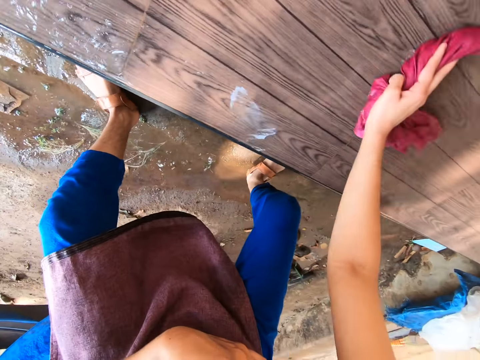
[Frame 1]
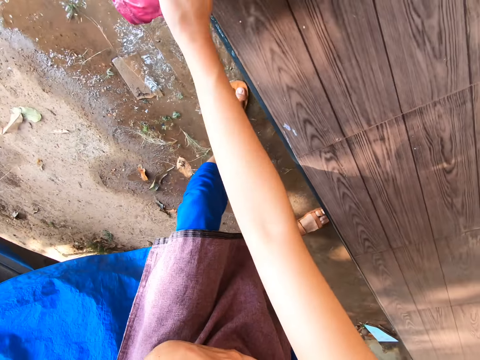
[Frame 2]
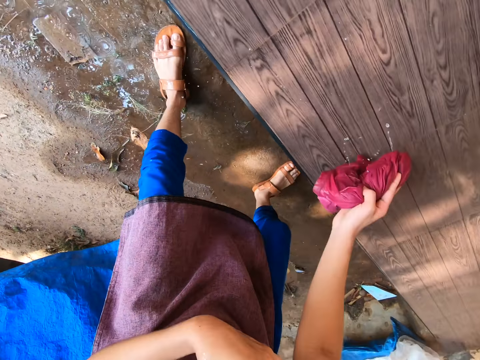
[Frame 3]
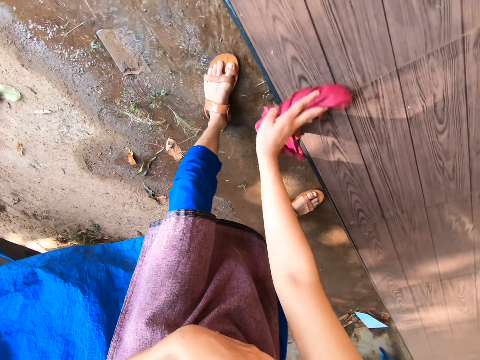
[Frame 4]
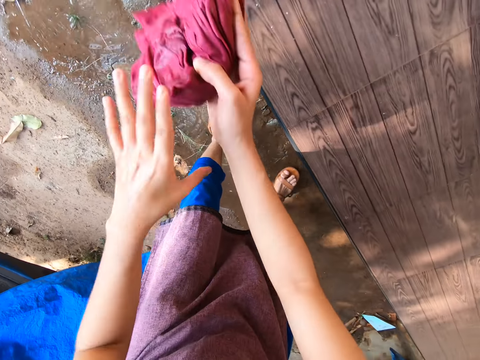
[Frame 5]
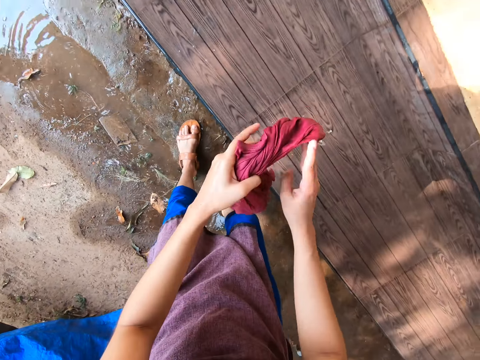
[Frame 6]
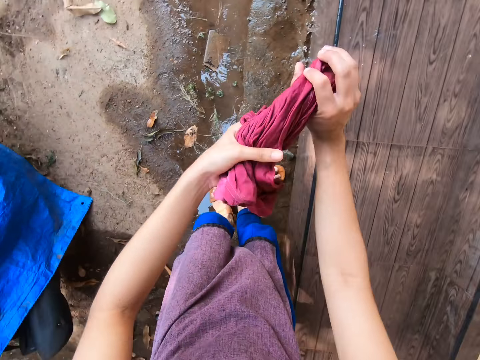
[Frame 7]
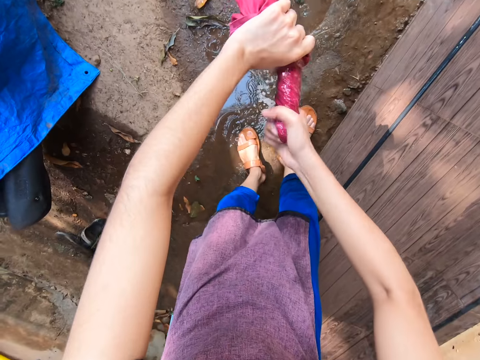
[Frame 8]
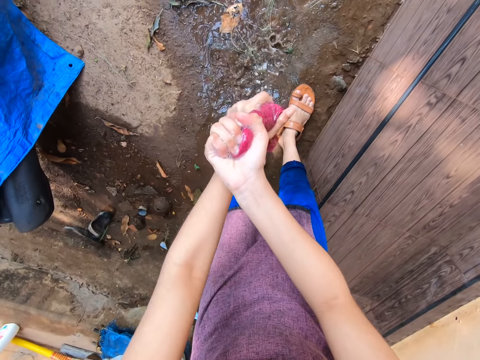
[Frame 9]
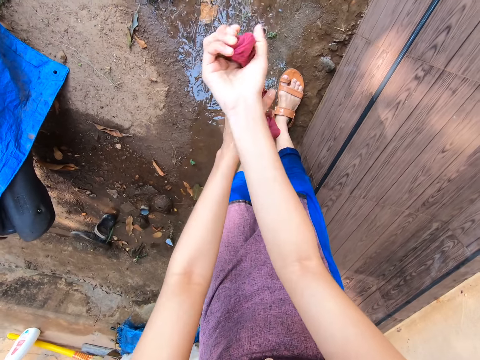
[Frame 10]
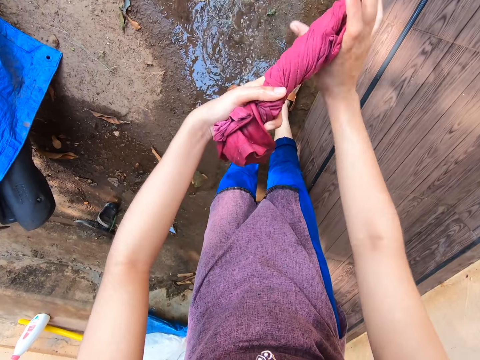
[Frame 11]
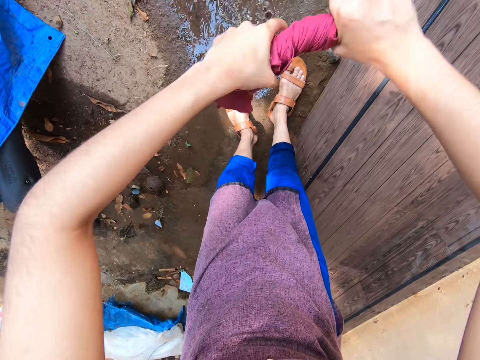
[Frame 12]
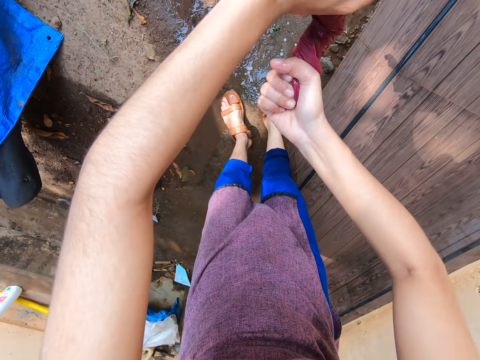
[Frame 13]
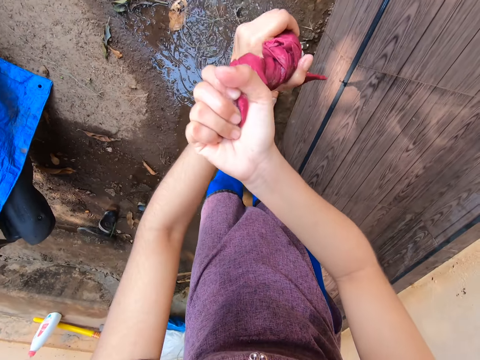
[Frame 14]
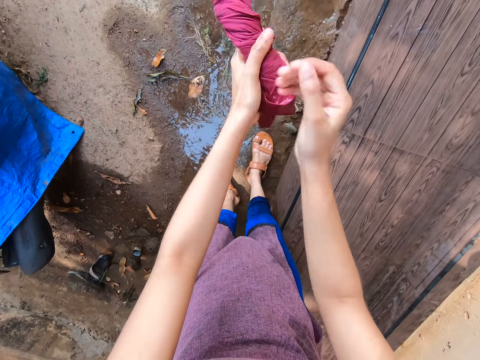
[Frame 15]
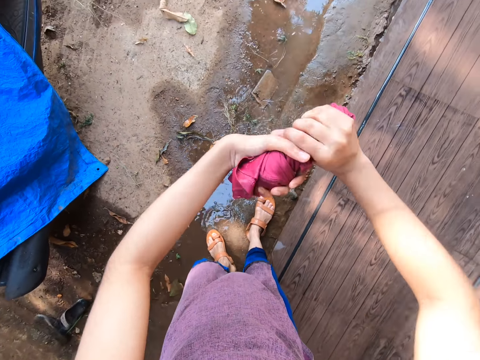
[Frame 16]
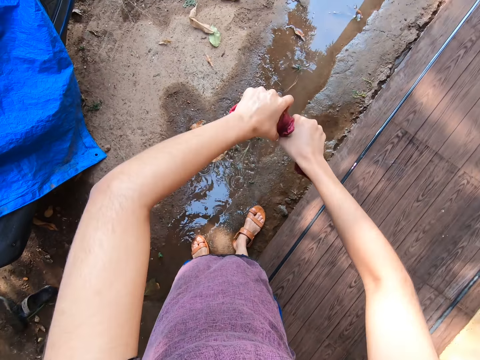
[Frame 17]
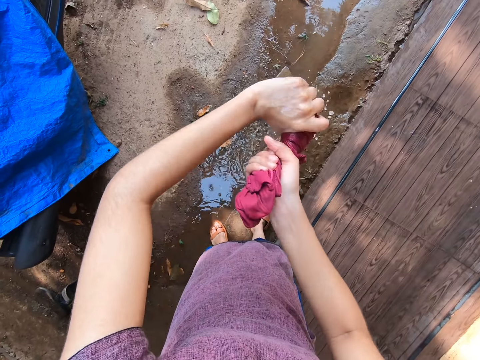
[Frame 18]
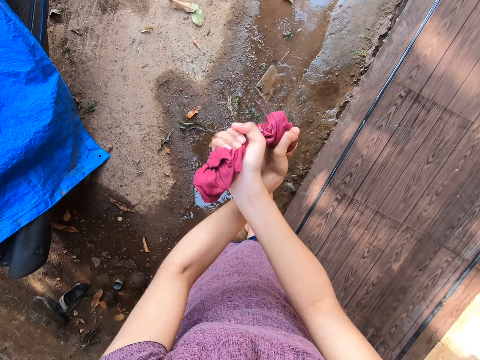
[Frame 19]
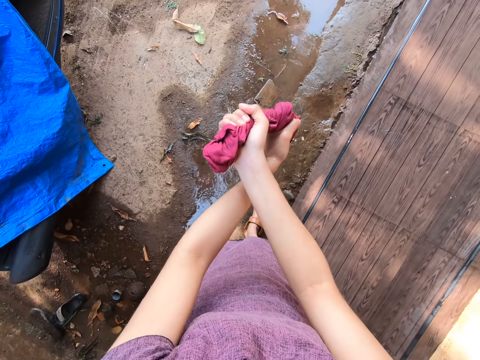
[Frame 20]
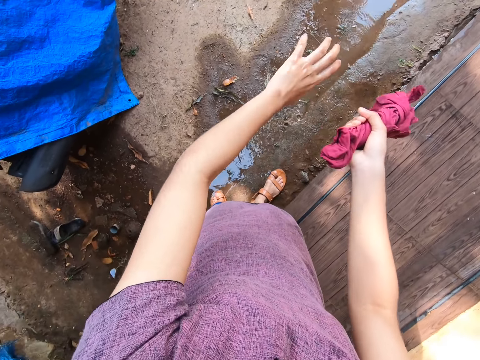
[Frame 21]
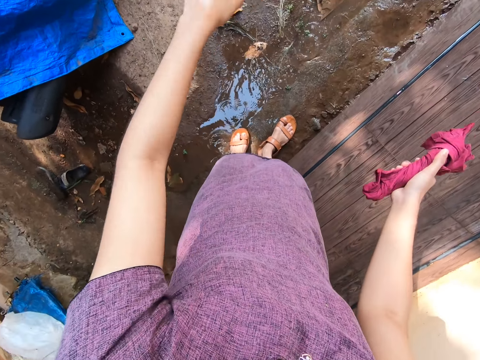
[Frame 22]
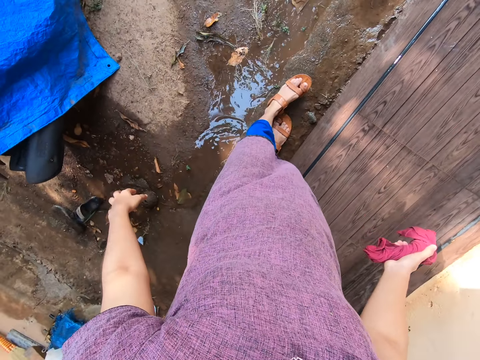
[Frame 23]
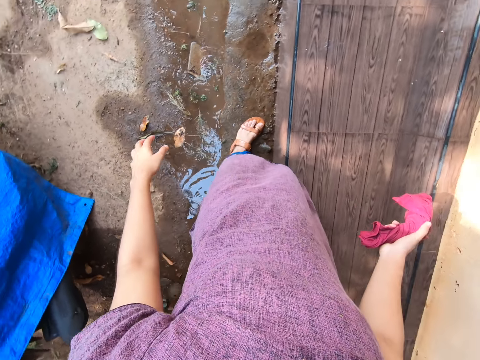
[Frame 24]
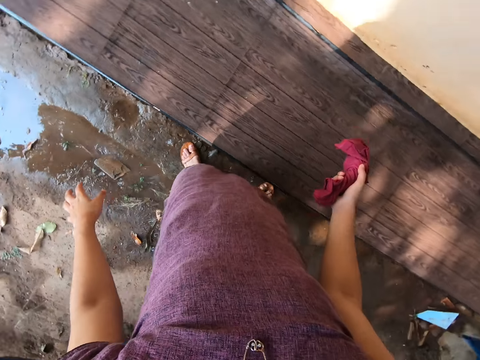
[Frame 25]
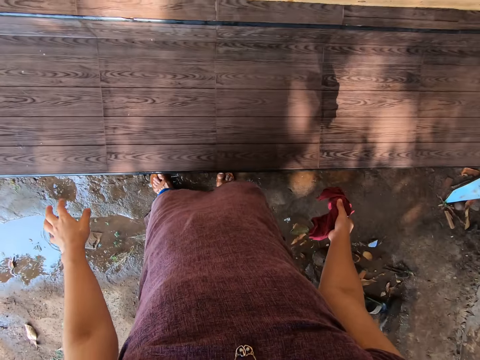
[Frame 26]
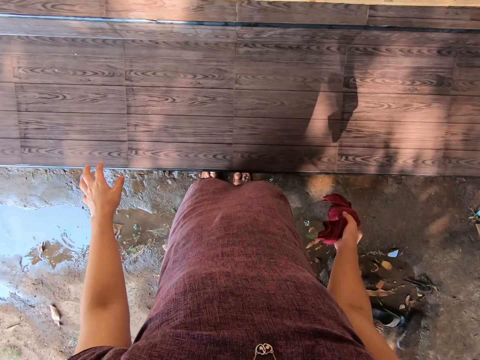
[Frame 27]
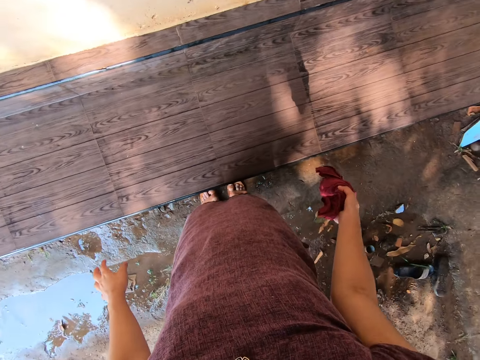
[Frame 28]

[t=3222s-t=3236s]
The camera wearer squeezes the cloth with both hands. They look at the pavement.

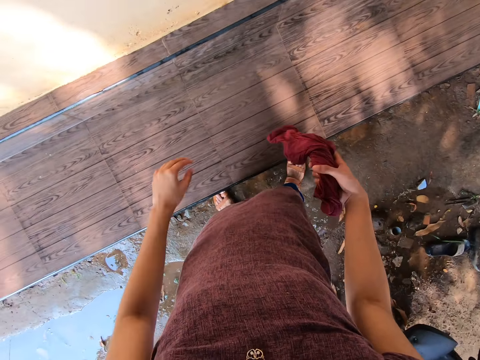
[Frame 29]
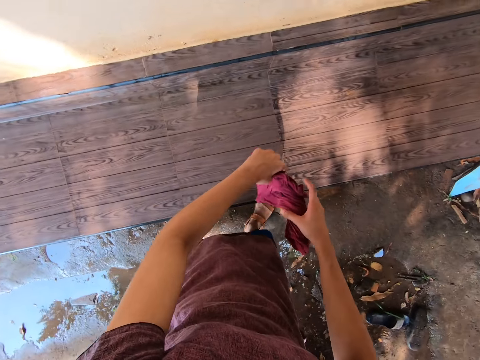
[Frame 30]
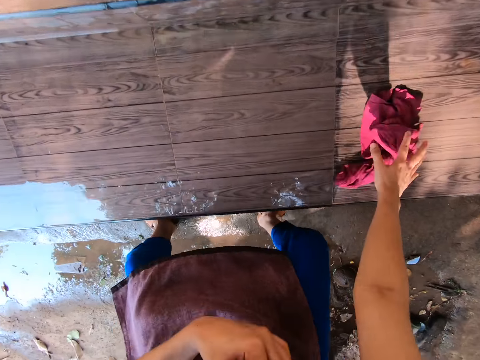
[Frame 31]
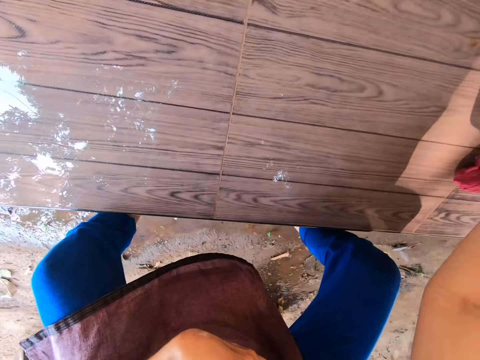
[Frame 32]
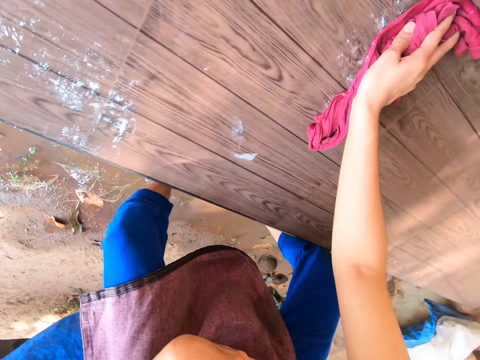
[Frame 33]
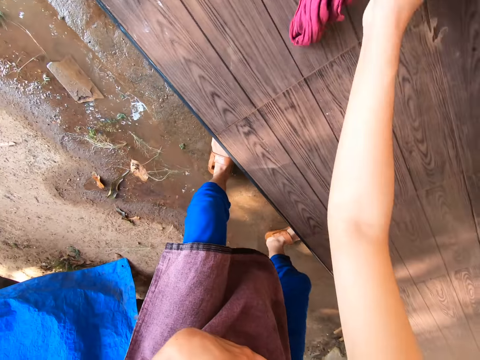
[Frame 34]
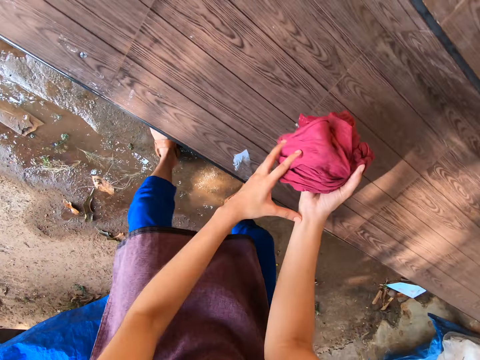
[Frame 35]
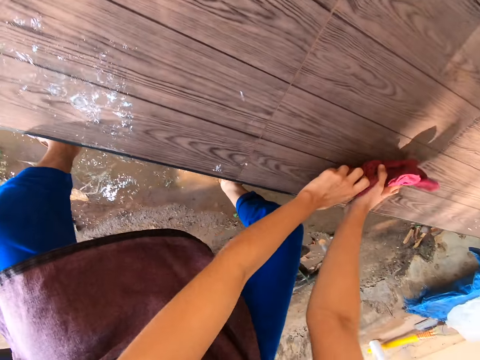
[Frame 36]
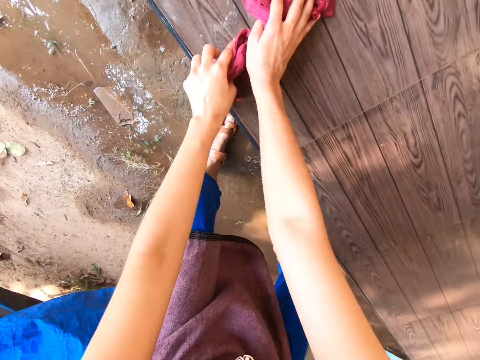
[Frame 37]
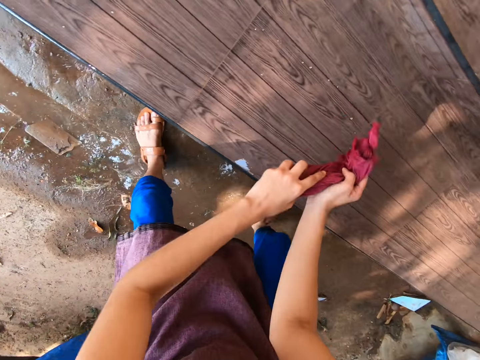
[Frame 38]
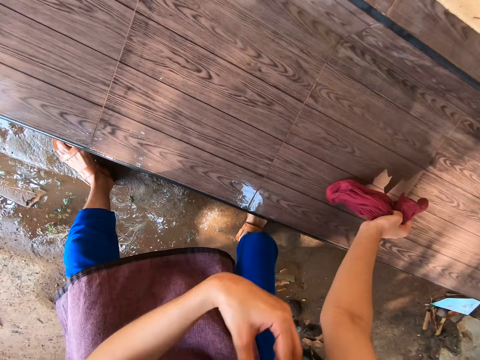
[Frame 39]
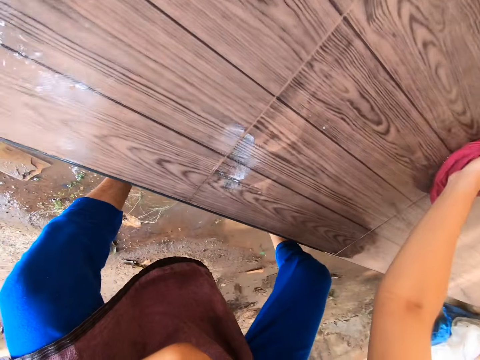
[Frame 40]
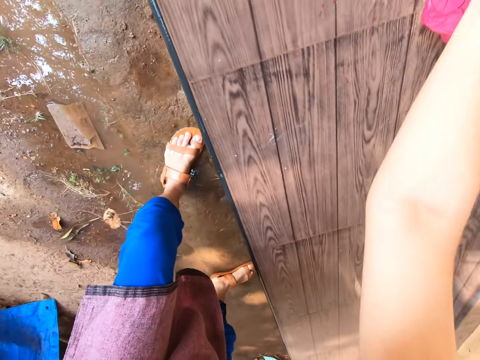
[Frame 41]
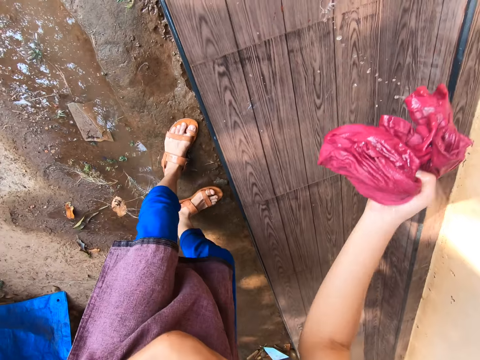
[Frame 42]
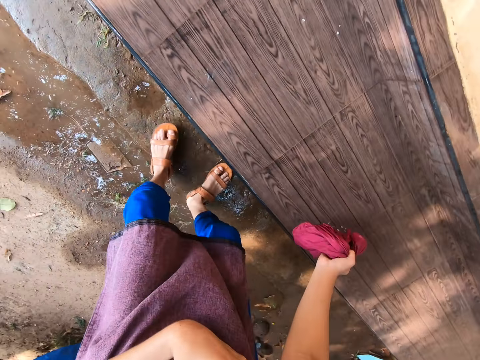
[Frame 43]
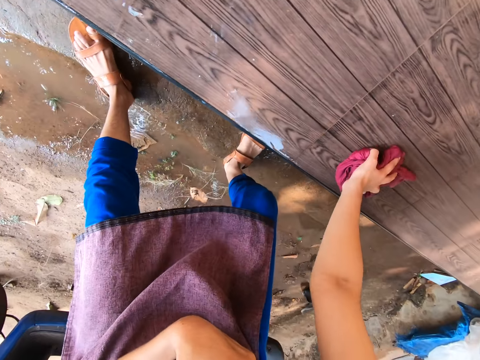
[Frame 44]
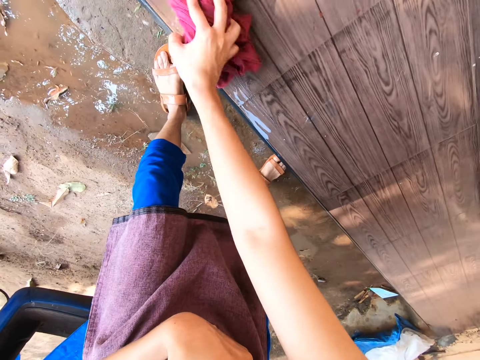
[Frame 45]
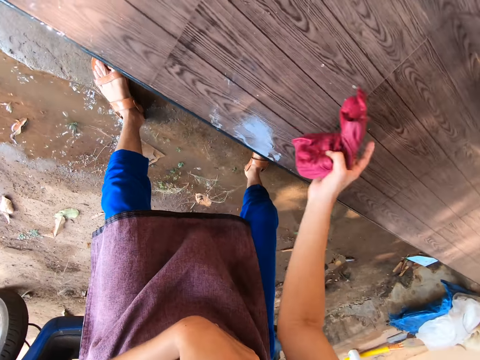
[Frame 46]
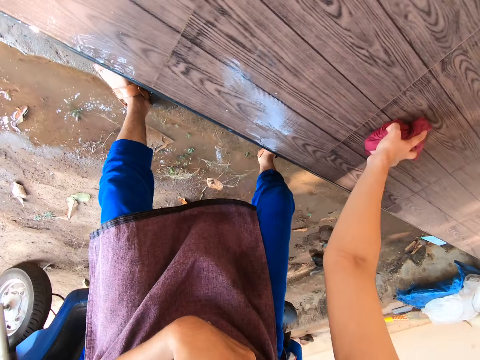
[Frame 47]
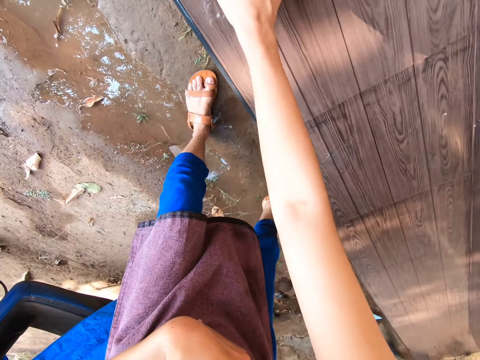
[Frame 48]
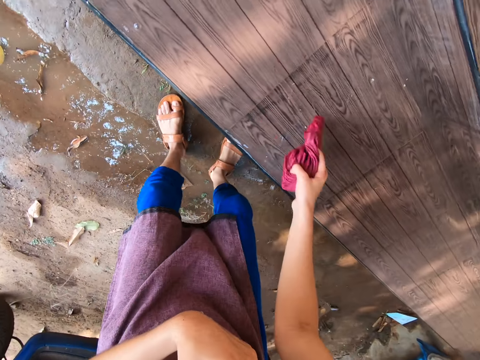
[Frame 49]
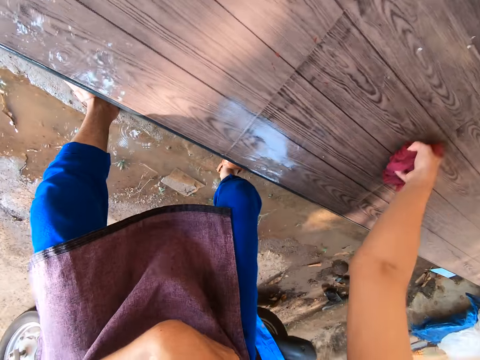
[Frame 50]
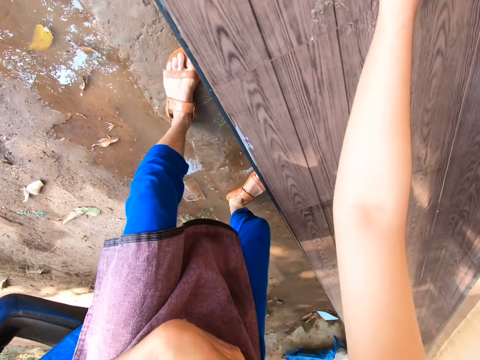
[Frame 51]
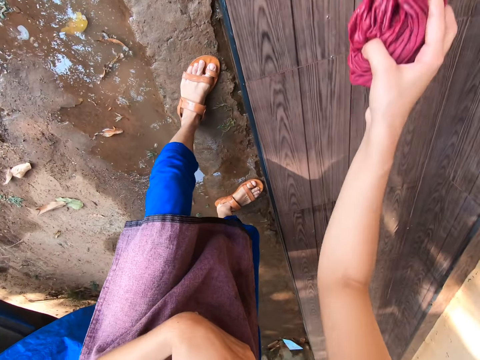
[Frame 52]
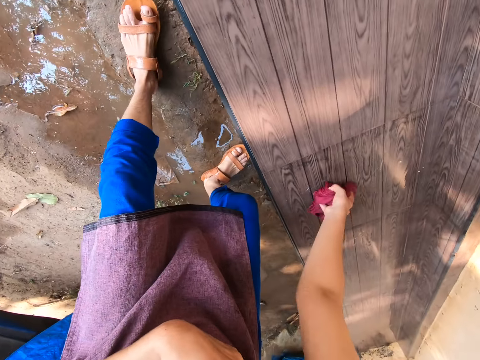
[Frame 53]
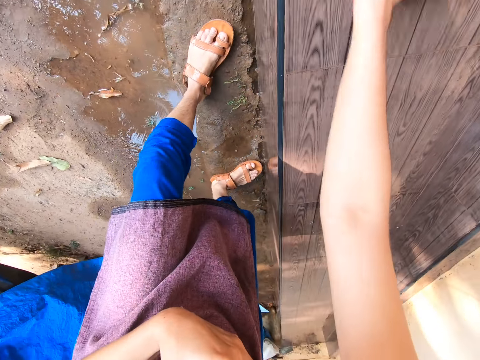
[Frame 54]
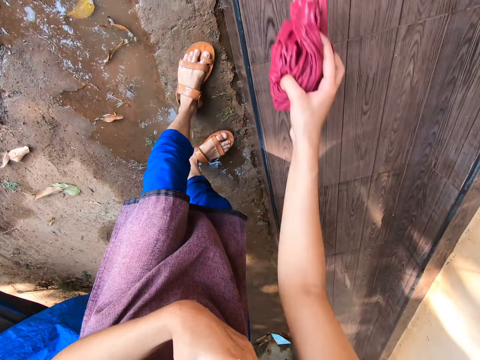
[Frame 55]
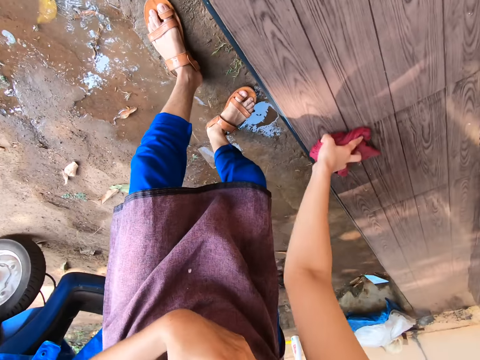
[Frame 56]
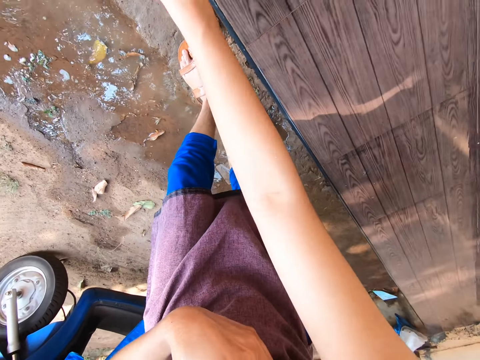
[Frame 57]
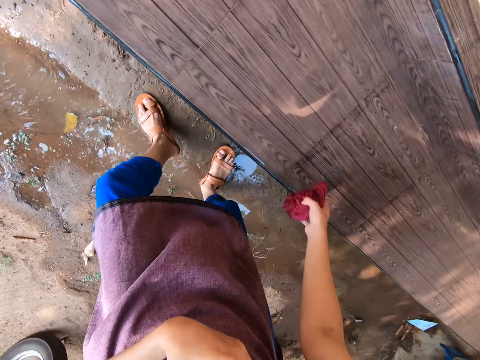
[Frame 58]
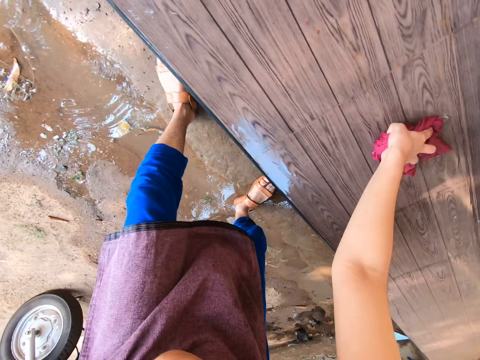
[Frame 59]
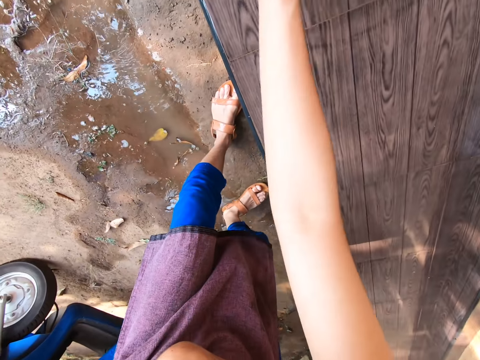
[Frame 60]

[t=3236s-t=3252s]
The camera wearer cleans the walkway of the house with the piece of cloth or rag in her right hand. She holds the rag with both hands. She cleans the walkway of the house with the piece of cloth in both hands. She cleans the walkway of the house with the piece of cloth in her right hand.
